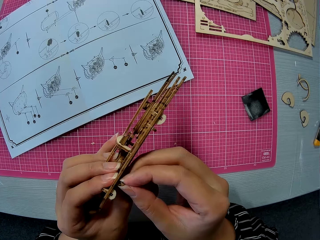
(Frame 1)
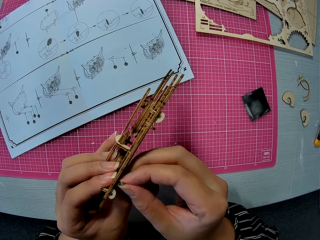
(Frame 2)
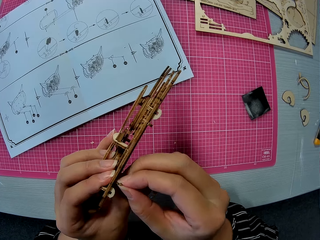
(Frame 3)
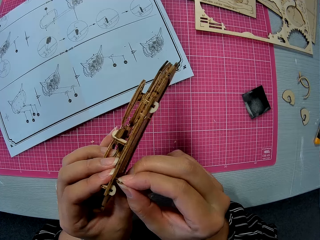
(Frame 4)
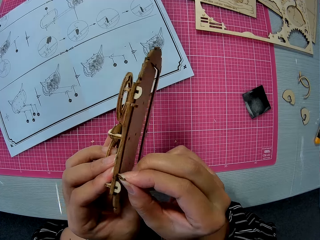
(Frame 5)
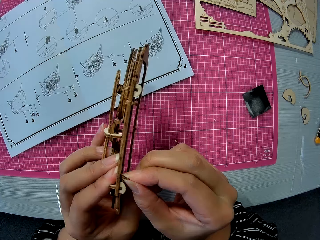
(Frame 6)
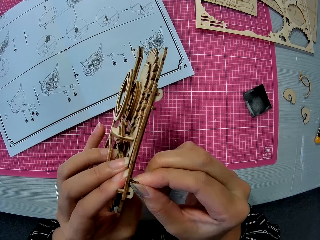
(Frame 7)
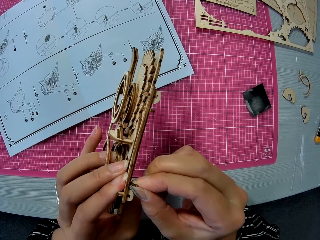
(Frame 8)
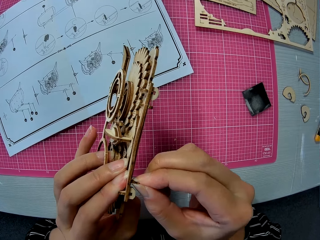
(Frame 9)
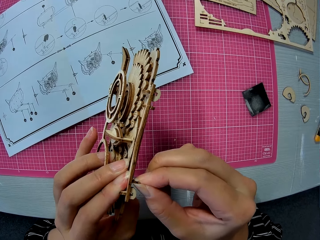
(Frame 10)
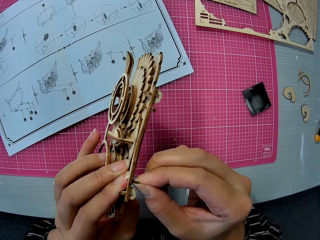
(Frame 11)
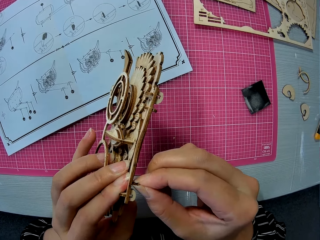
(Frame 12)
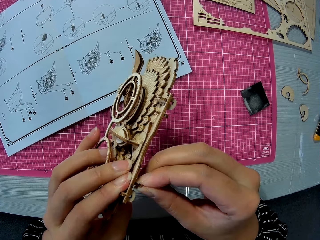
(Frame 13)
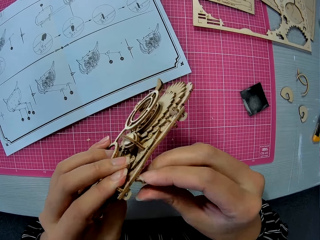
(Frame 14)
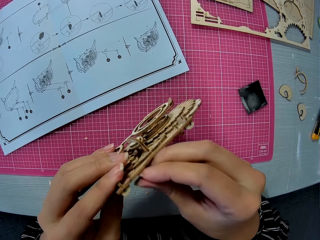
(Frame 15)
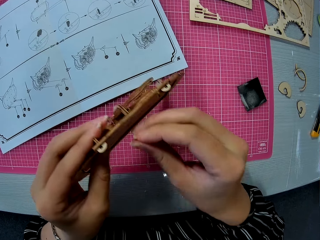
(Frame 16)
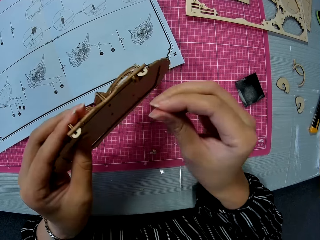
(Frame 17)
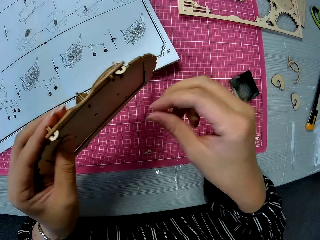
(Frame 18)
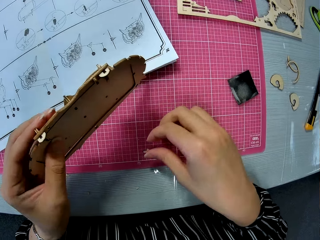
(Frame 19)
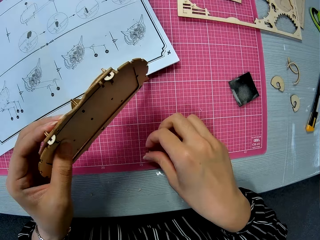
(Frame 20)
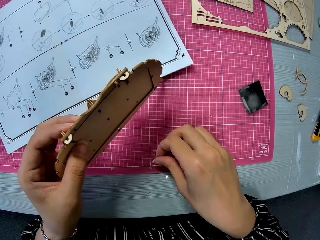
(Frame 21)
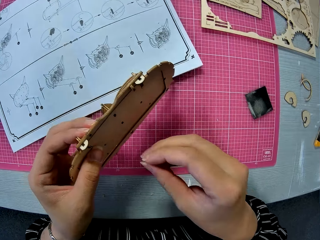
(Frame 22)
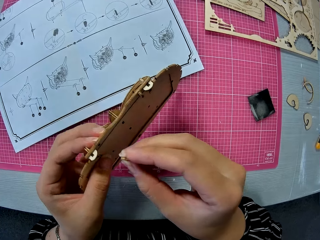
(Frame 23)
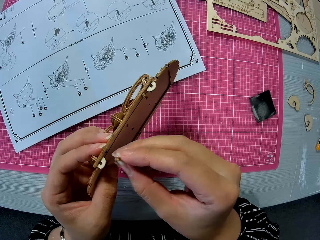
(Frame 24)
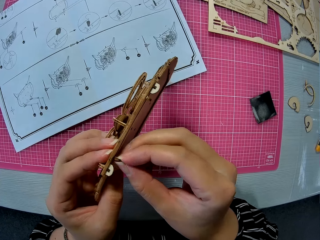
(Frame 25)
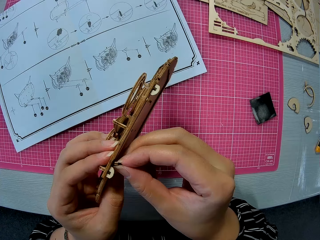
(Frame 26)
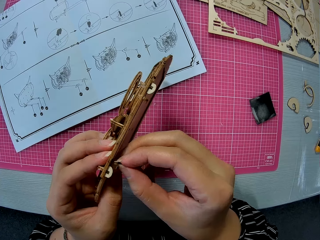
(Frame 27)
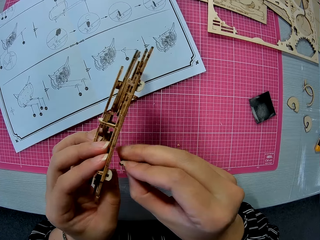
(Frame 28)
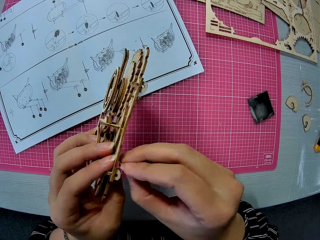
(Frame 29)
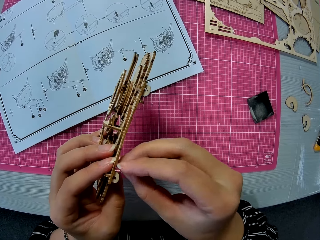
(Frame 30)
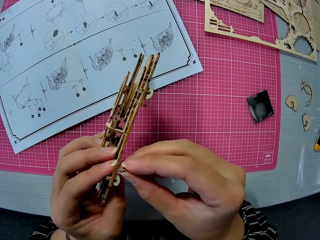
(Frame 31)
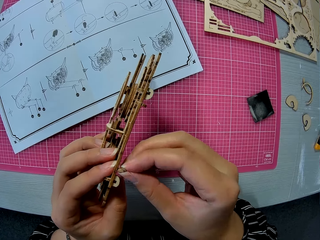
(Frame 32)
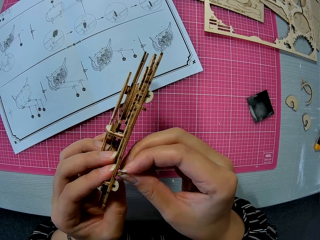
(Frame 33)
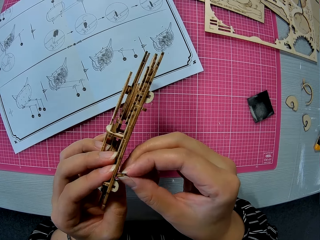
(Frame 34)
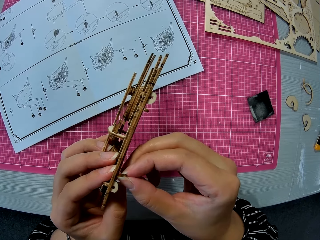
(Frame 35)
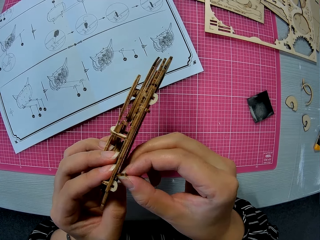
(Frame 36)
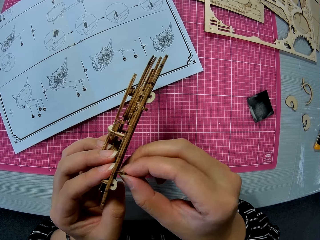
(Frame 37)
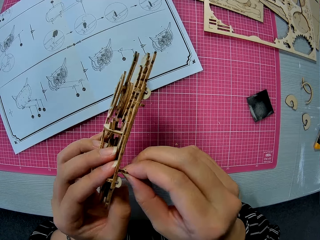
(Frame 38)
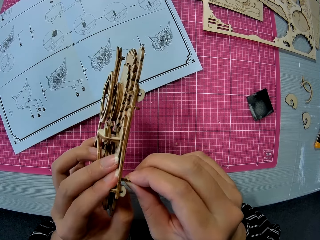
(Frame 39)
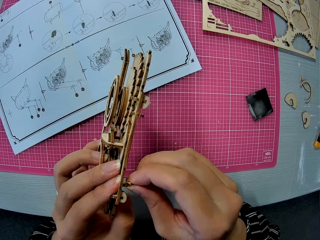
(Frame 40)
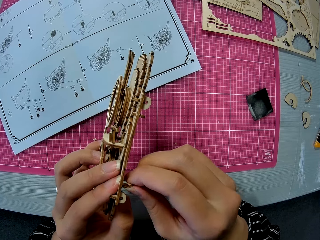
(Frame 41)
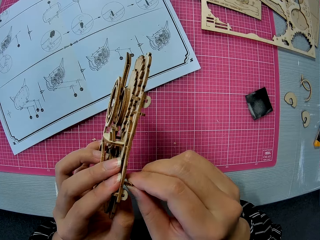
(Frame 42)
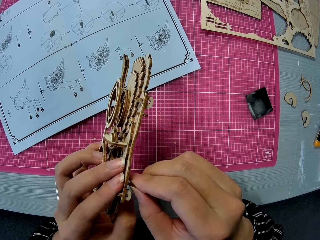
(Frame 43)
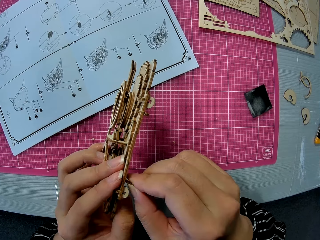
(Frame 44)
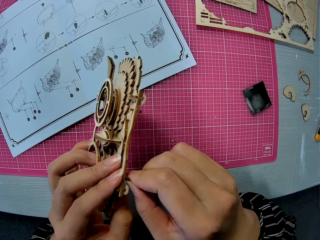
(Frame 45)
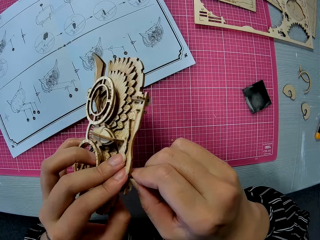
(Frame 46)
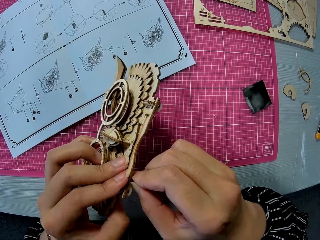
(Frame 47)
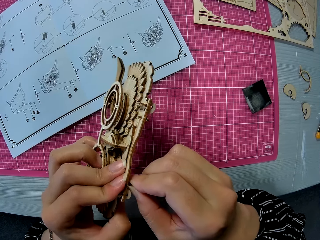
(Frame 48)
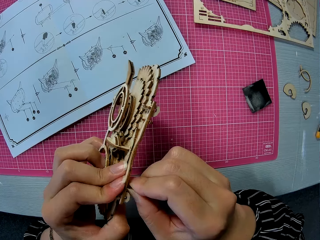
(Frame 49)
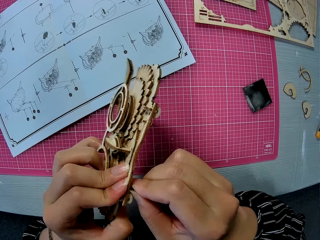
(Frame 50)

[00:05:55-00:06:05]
The camera wearer inserts the small piece in the assembled wooden puzzle piece. They pick the laser cut kit holder. They fix the laser cut kit holder in the owl storage.

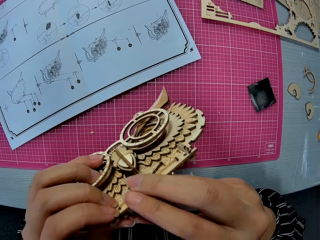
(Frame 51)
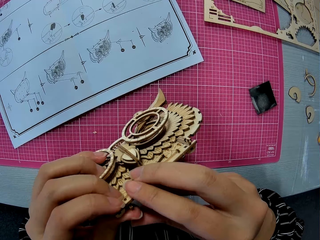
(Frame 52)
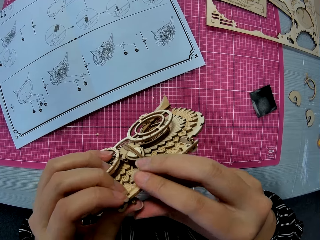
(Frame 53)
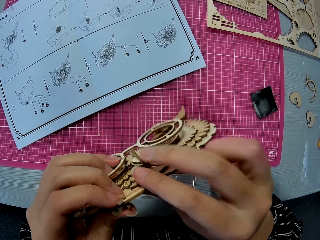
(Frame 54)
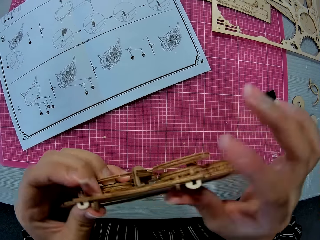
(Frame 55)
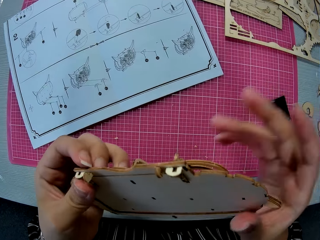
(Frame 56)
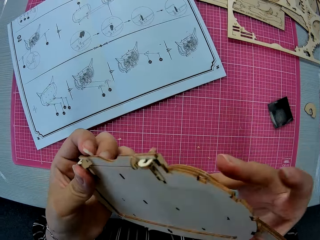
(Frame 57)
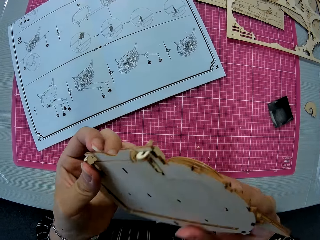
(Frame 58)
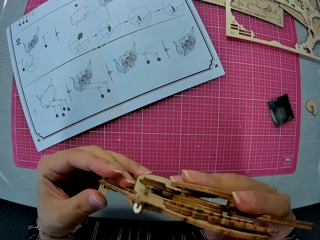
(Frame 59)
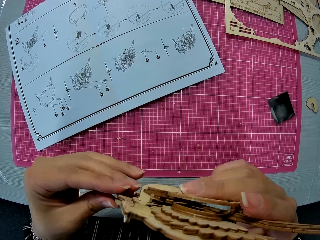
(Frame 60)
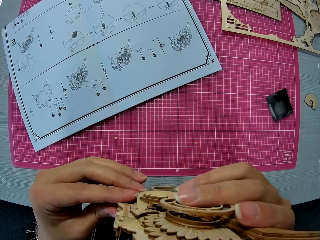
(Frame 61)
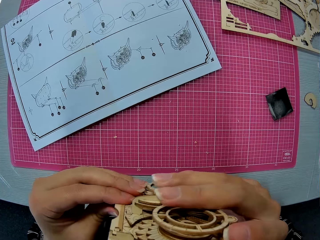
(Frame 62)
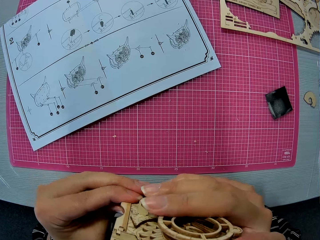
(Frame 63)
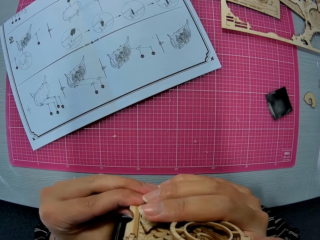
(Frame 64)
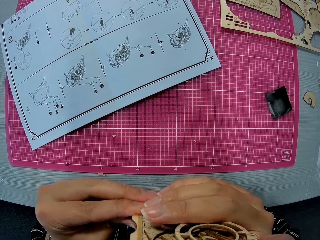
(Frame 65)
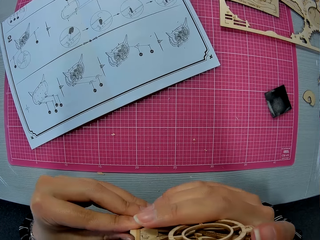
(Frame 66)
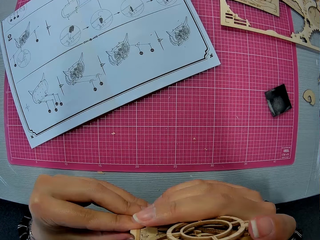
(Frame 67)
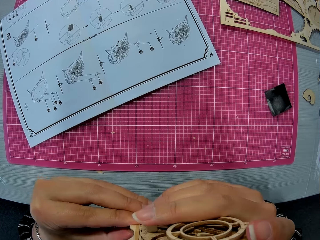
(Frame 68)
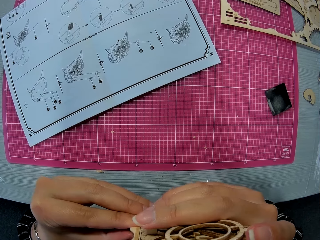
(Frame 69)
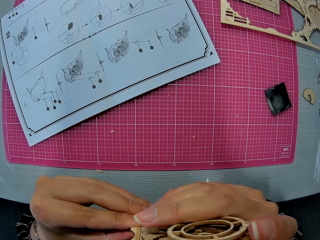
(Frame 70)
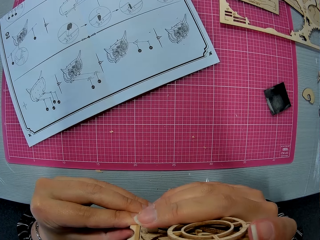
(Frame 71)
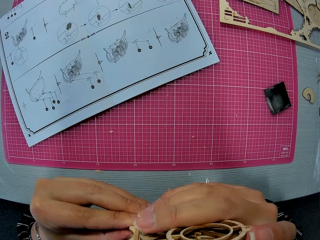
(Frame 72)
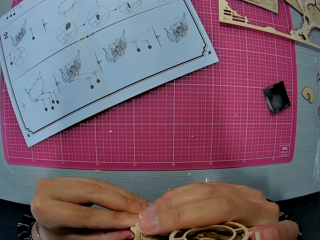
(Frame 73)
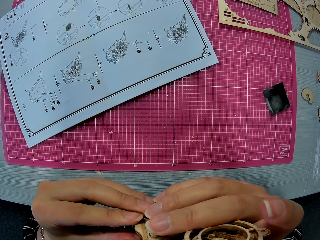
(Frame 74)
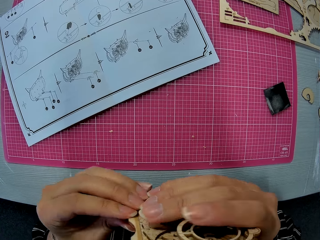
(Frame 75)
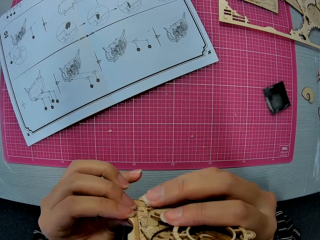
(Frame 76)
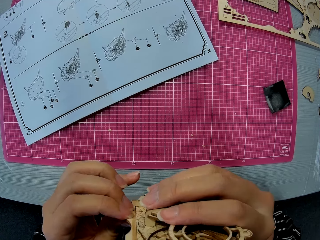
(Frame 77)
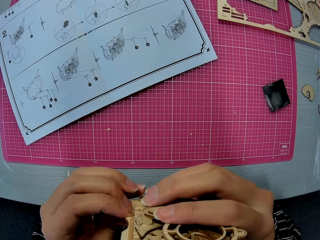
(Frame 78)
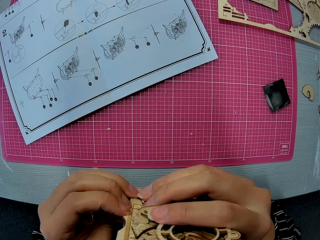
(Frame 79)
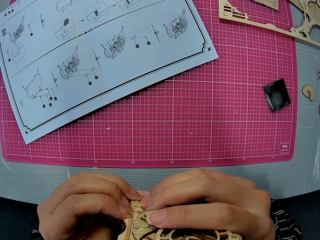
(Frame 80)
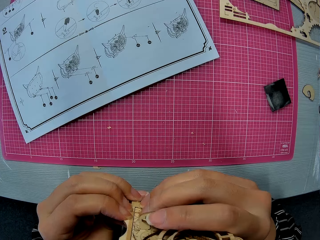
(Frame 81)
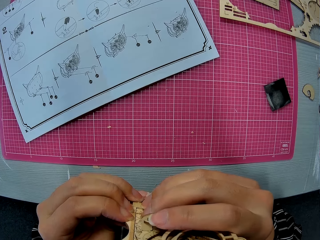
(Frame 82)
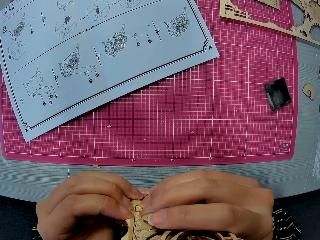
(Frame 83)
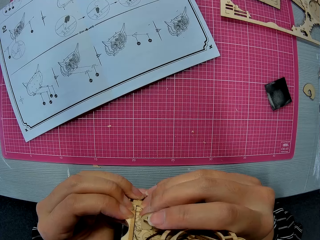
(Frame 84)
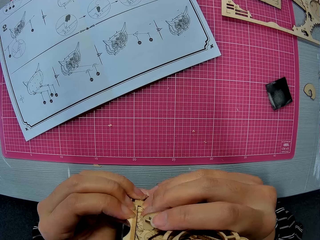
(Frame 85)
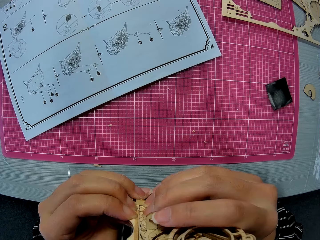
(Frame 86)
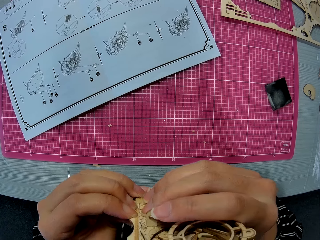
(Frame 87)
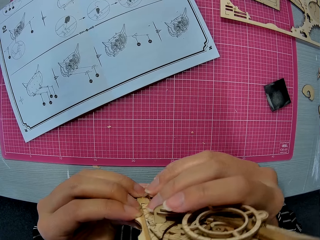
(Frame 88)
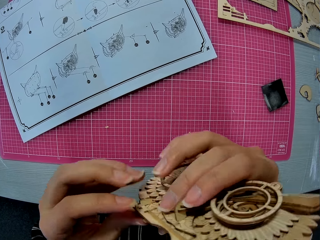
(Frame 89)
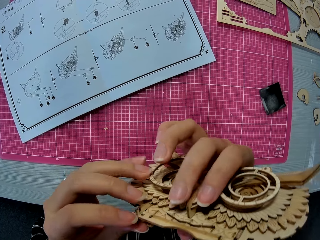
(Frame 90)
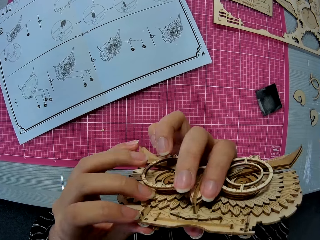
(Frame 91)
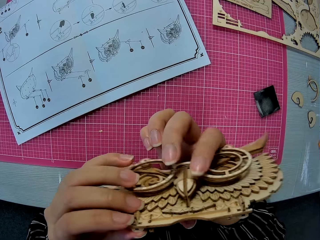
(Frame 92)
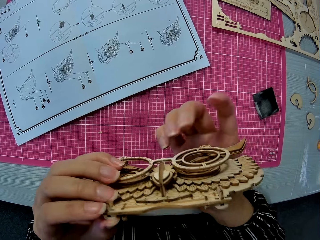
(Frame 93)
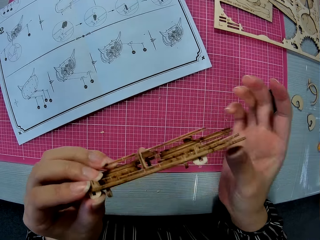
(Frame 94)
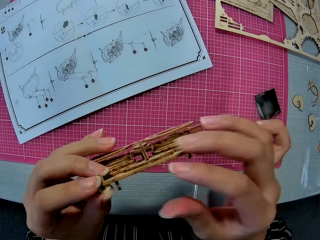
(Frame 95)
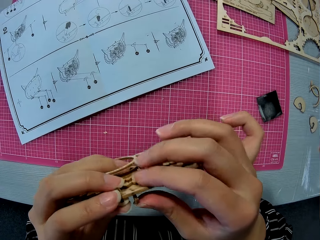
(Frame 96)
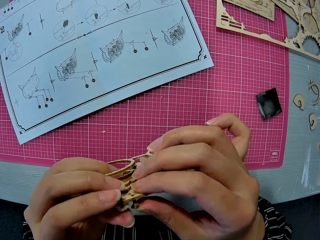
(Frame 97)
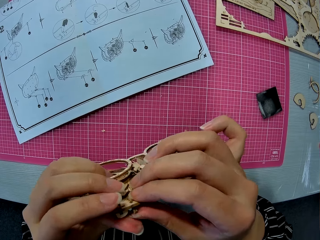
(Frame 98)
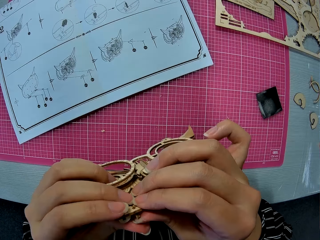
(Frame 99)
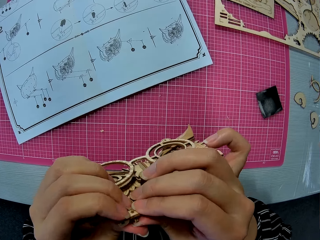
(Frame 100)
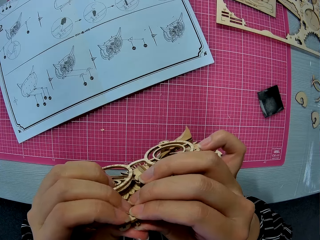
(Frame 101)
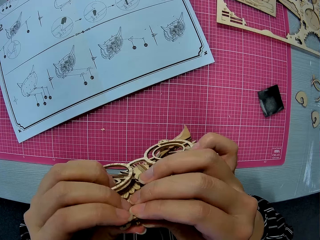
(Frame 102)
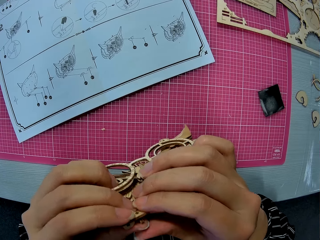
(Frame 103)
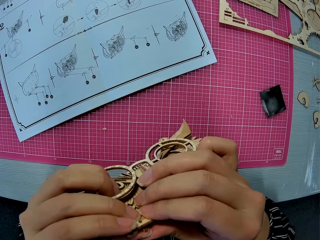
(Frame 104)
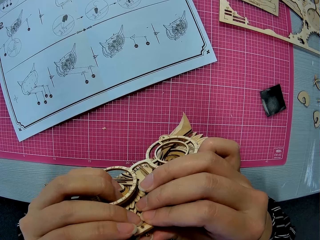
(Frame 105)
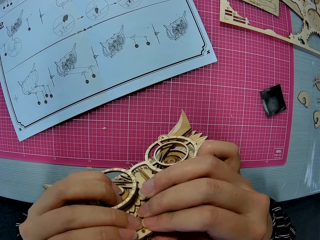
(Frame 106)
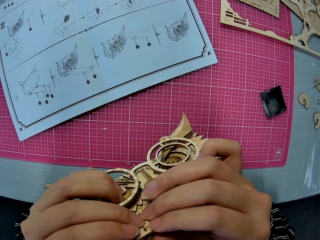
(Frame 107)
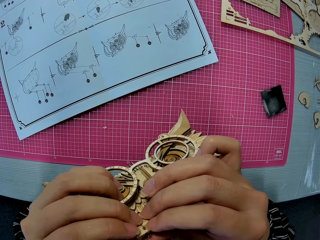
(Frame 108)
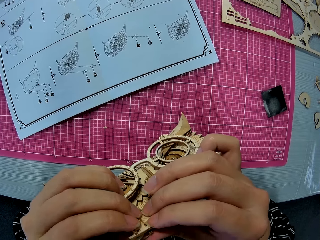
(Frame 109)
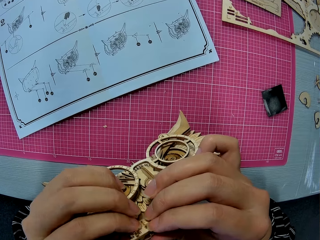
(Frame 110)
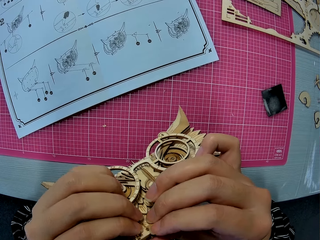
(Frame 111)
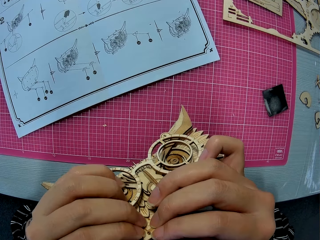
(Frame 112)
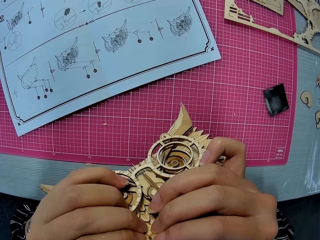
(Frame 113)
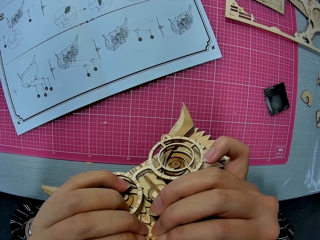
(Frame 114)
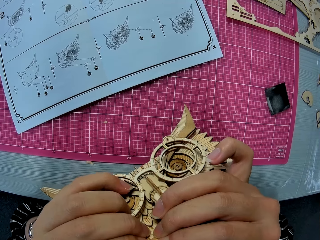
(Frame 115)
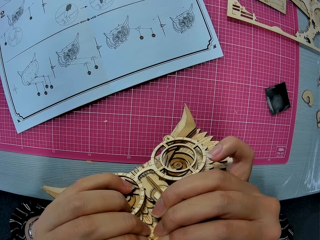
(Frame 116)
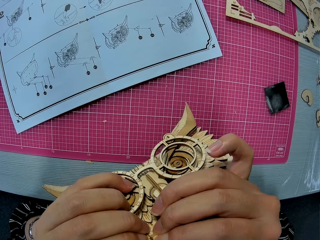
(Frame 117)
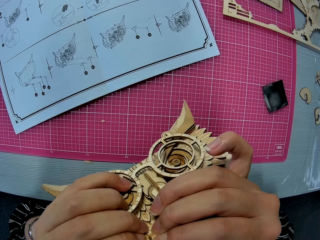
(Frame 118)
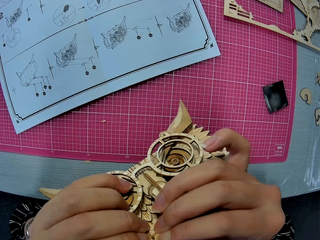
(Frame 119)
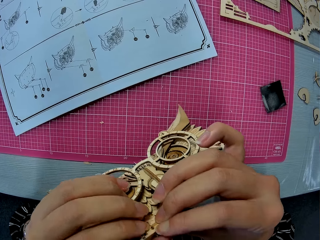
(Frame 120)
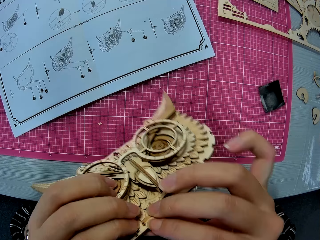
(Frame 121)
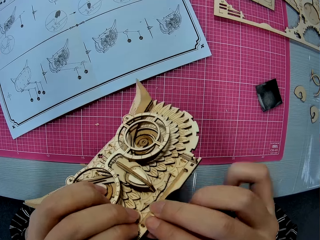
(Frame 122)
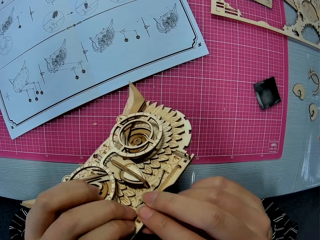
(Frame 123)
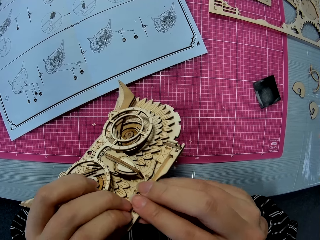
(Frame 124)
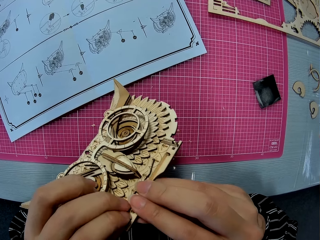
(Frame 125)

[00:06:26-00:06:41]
The camera wearer turns the owl storage. They fix the owl storage.
